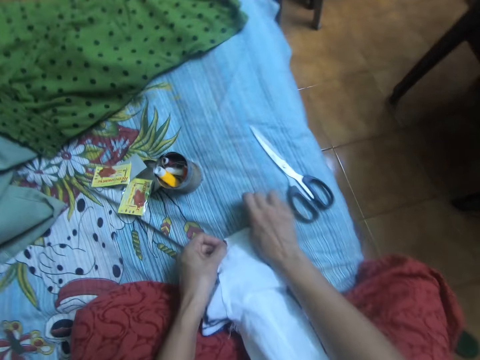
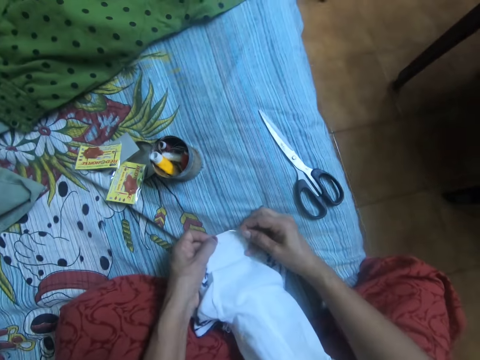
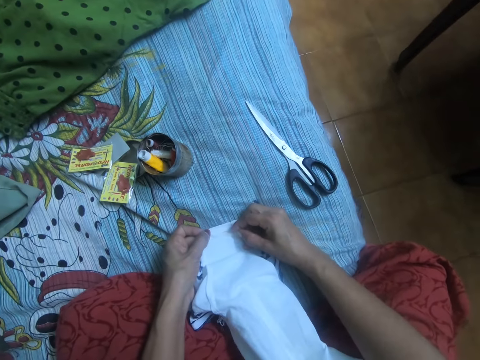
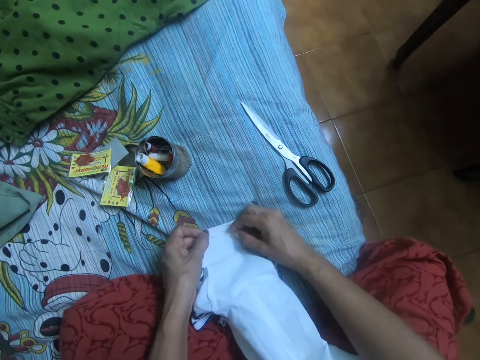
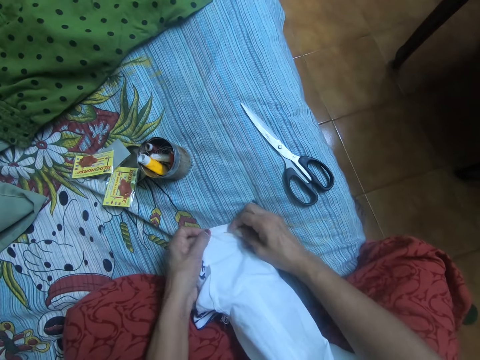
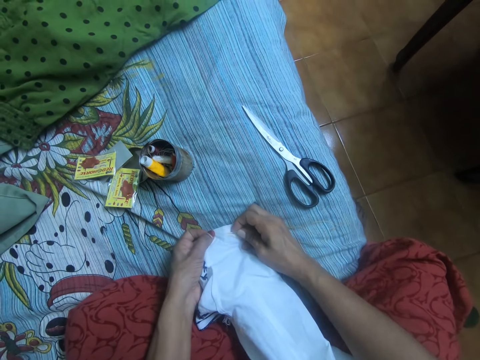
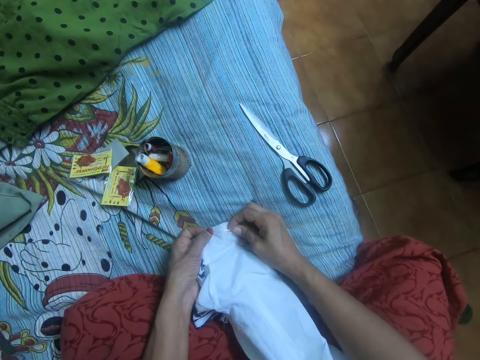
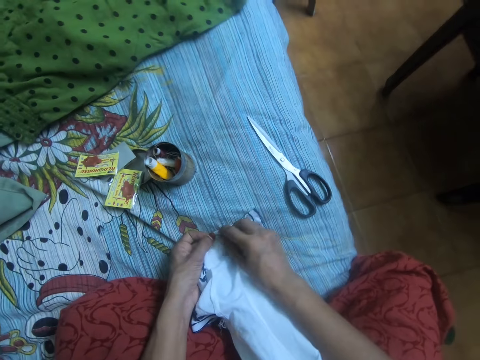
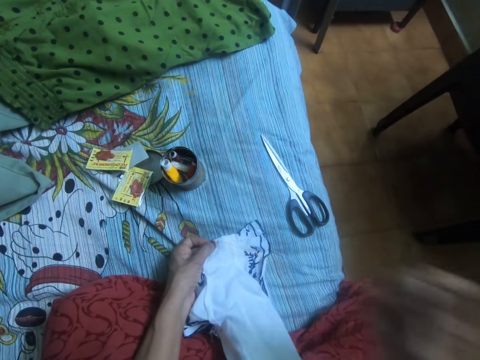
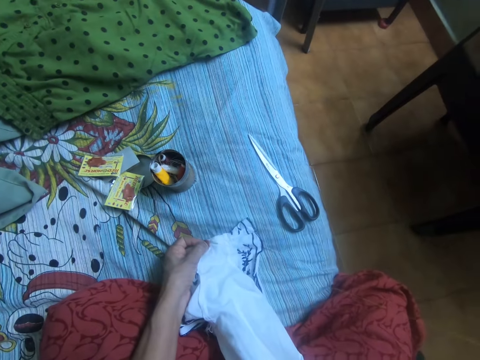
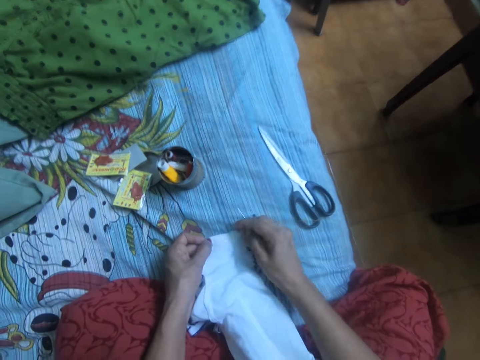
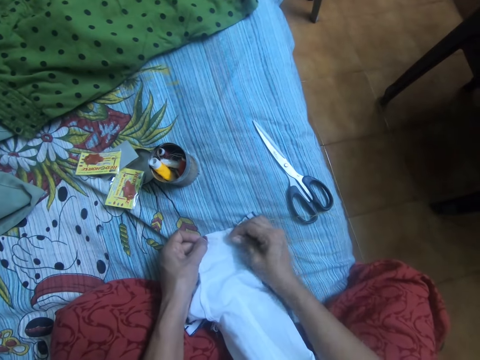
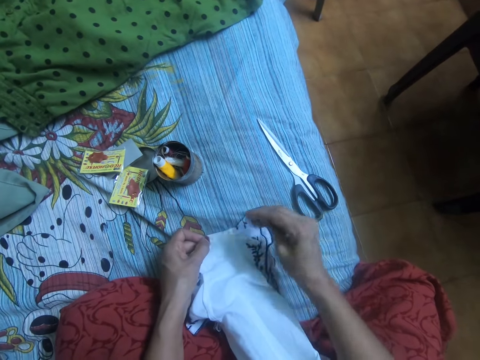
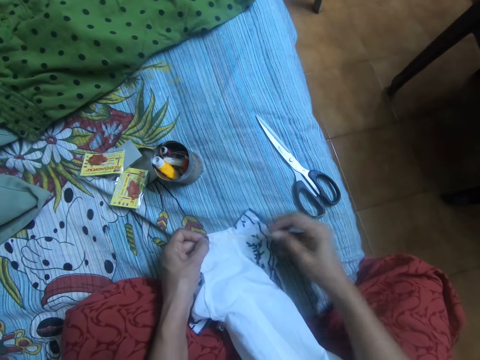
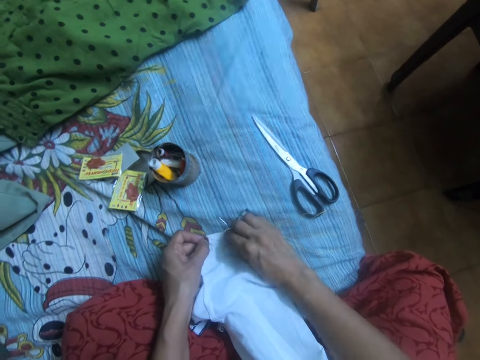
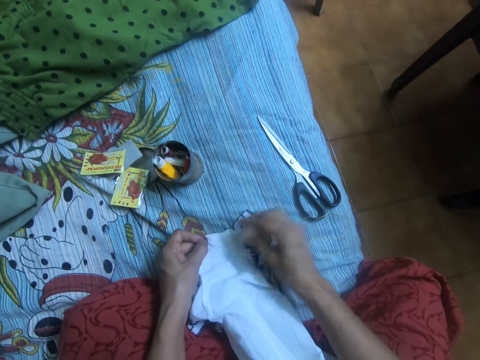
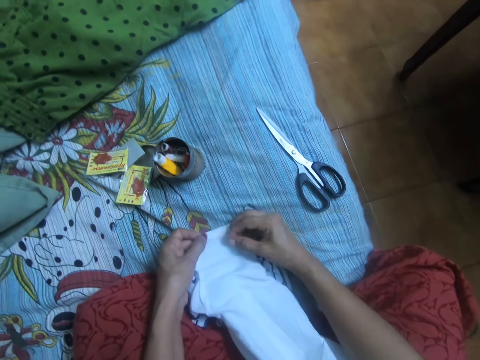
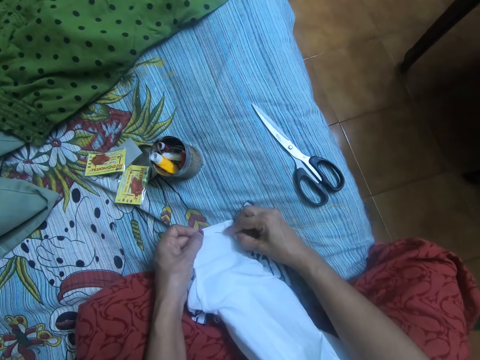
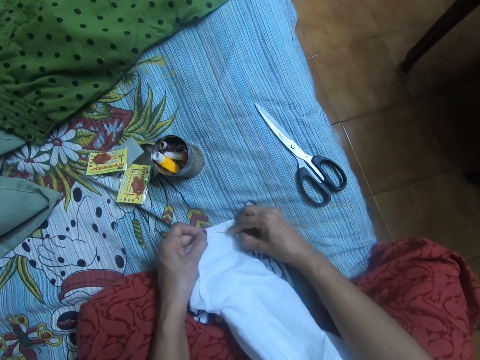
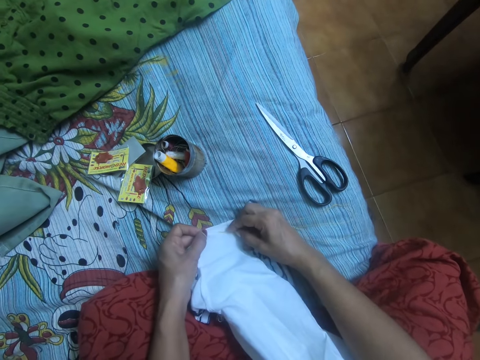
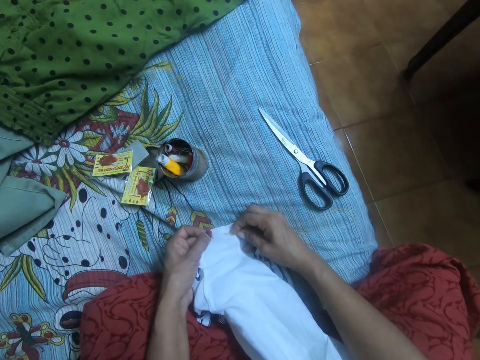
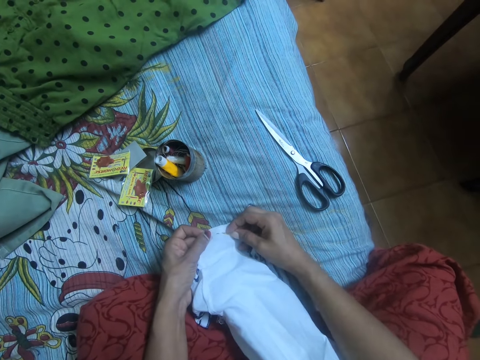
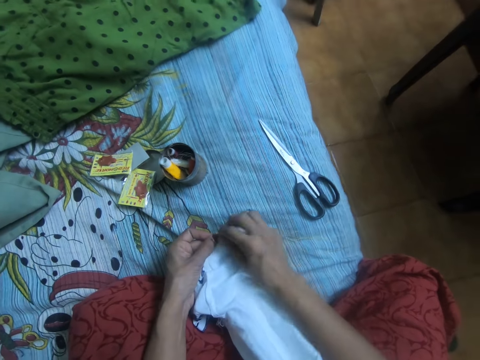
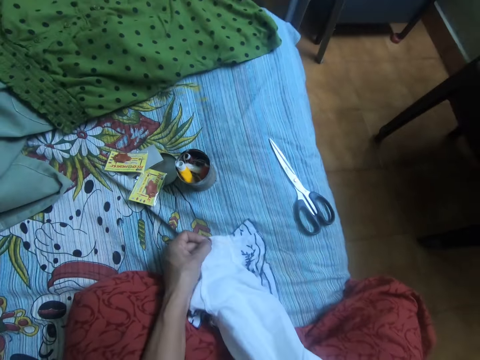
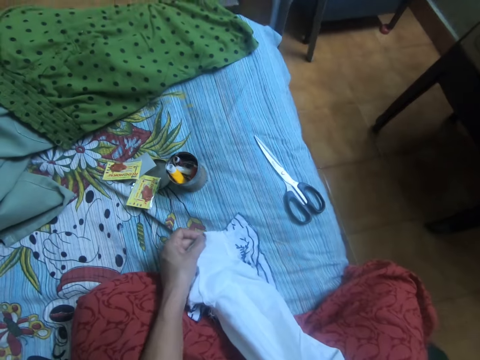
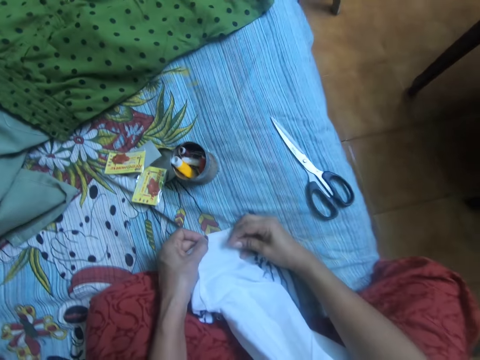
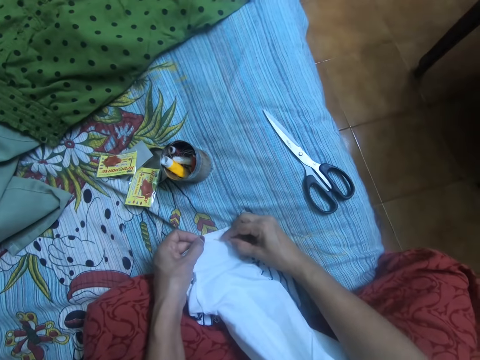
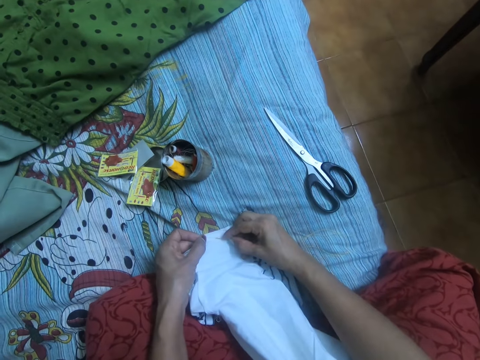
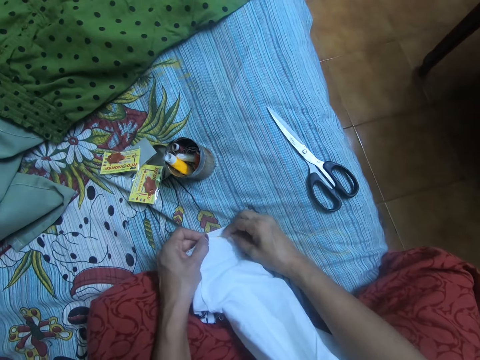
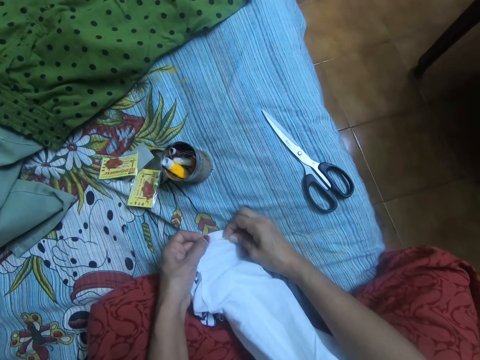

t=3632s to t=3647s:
The camera wearer places the cloth on the bed with both hands. They sew the cloth with the needle together with thread.

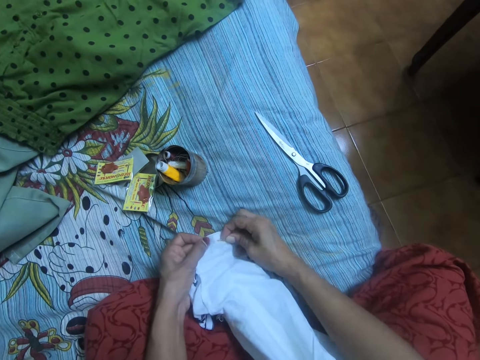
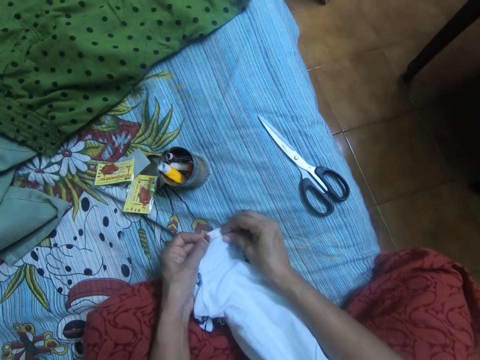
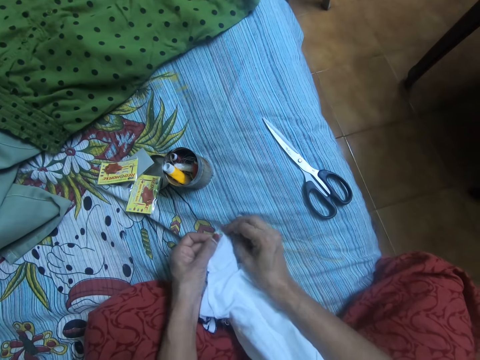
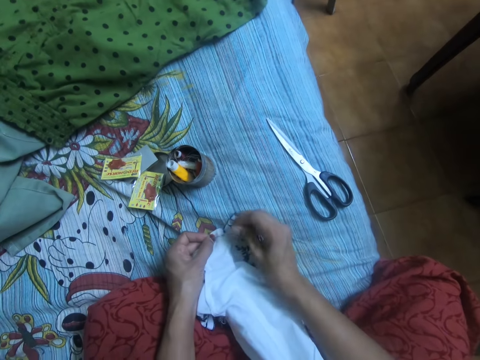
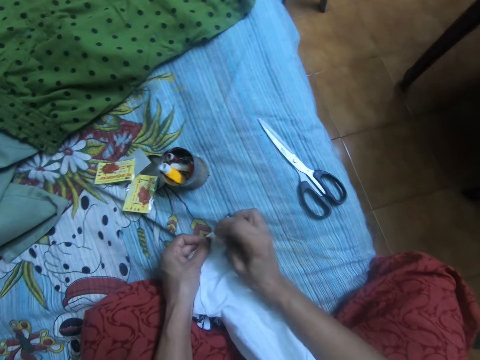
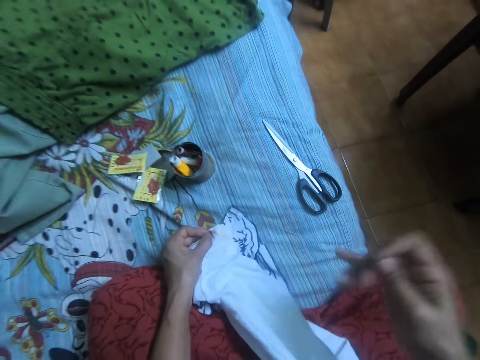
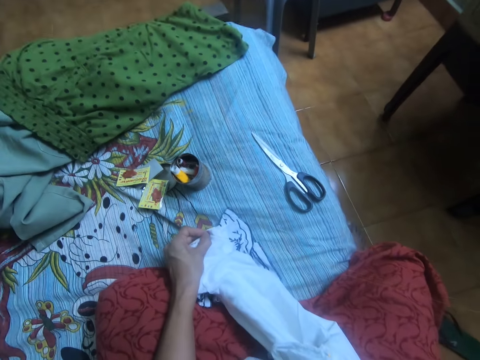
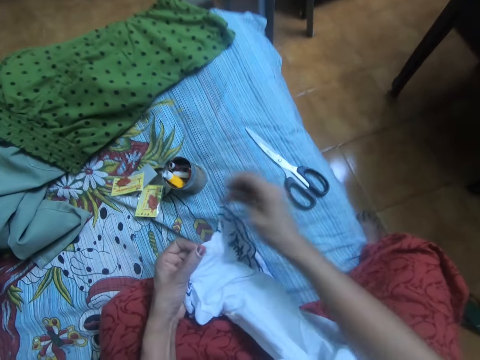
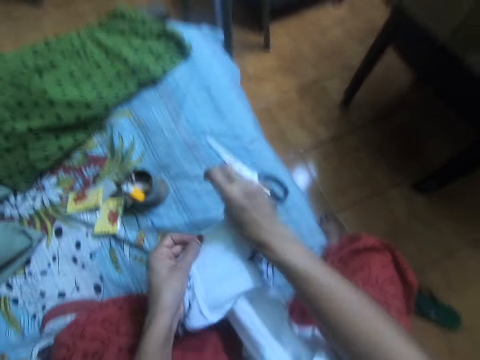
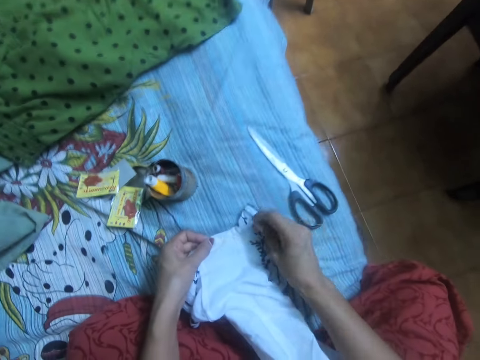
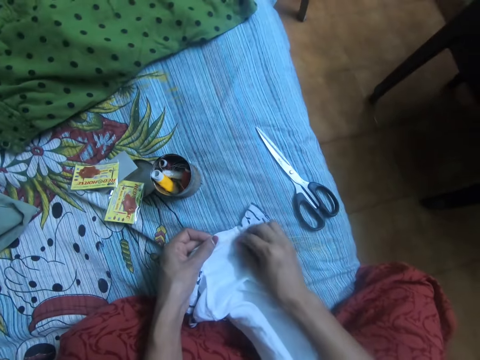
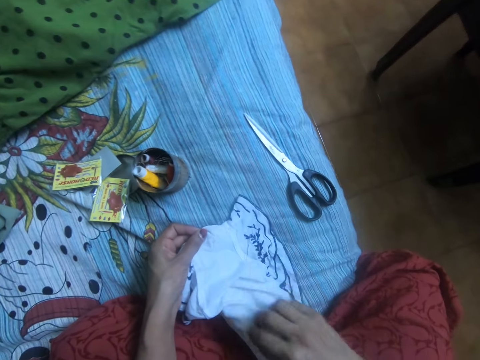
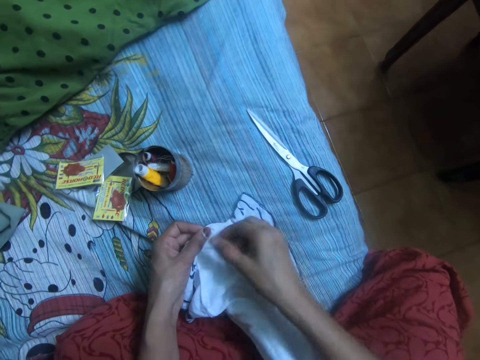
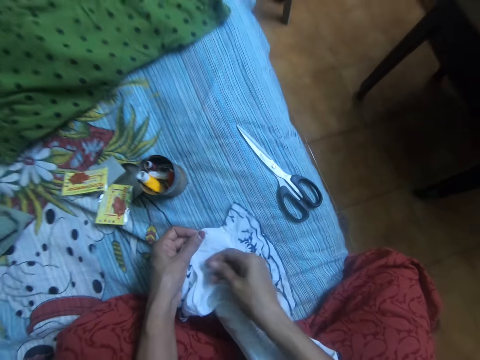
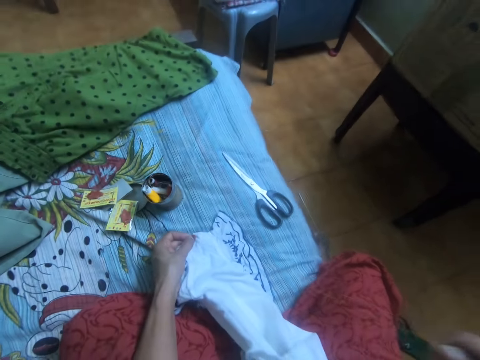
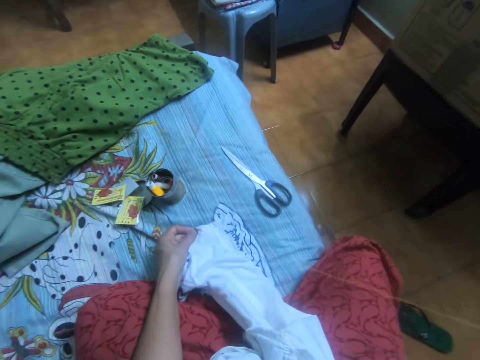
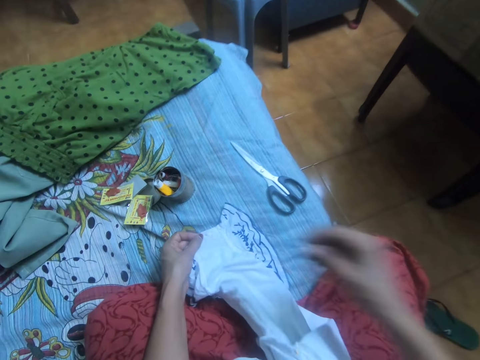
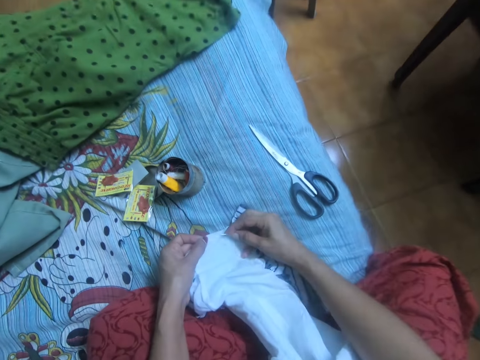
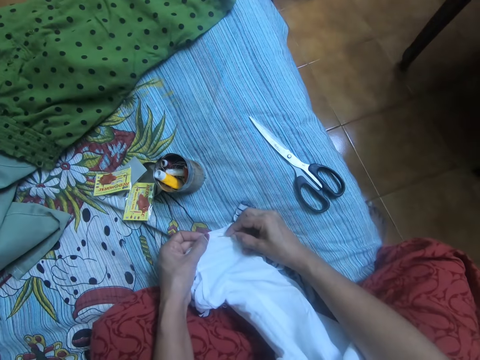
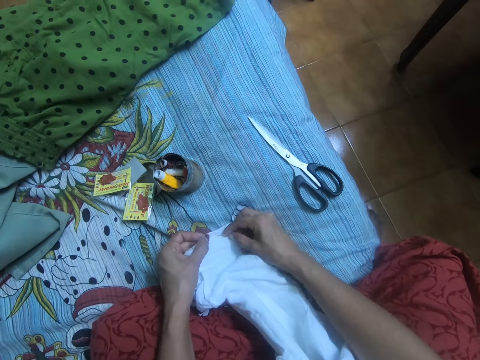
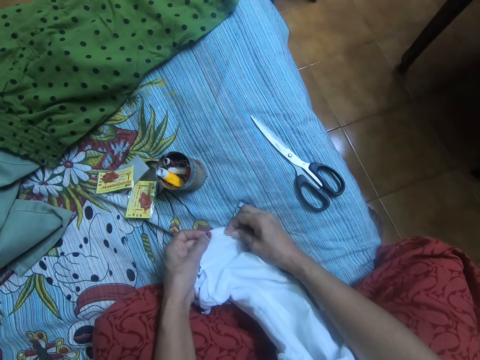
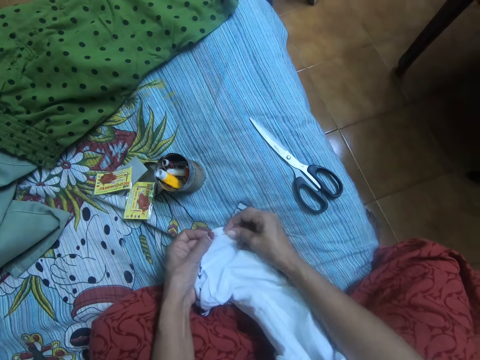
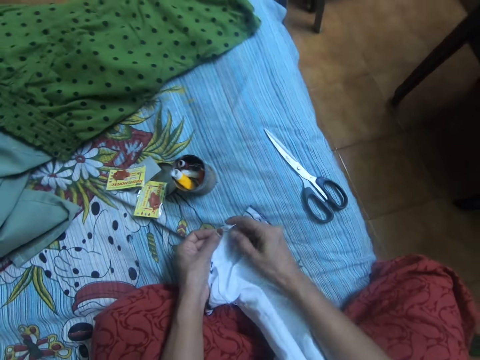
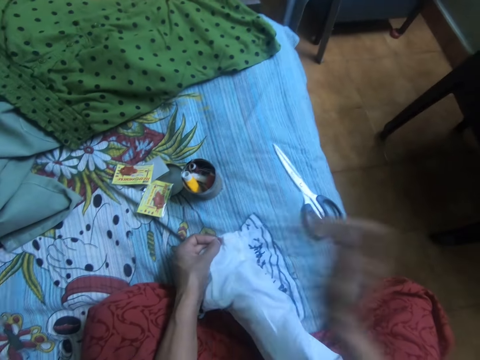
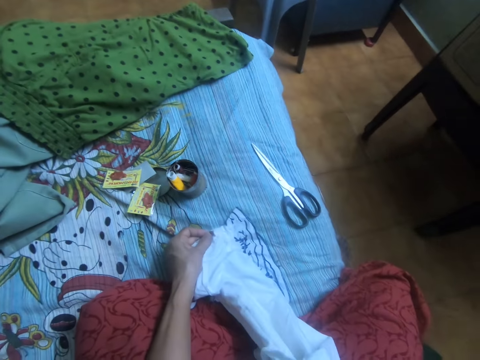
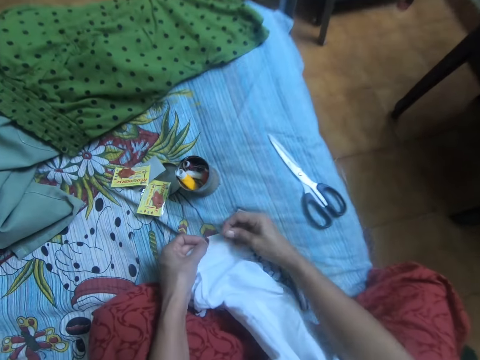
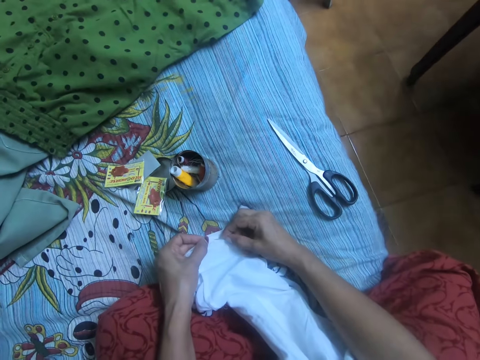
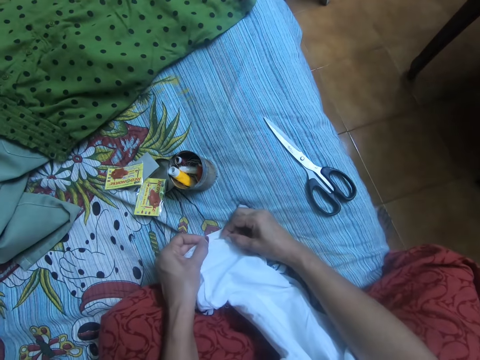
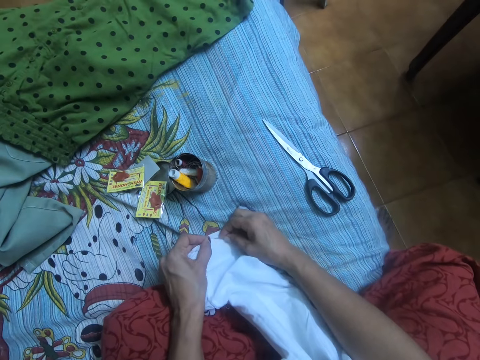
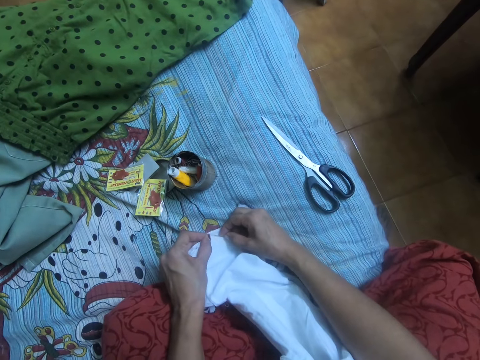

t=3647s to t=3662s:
The camera wearer aligns the fabric. They align the thread. They sew the fabric.
